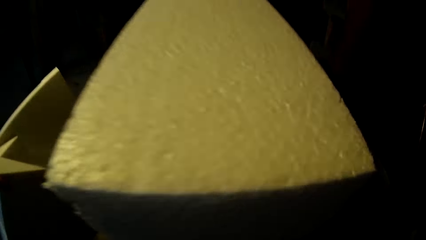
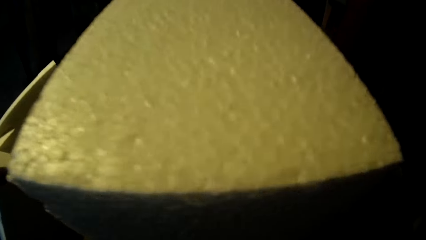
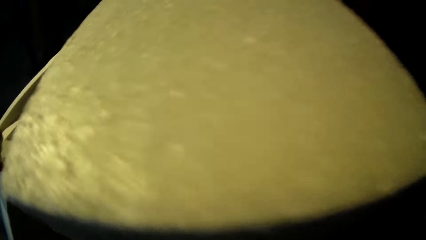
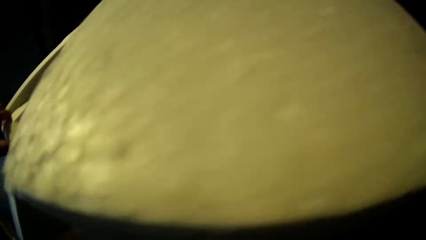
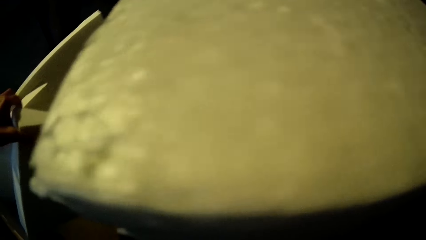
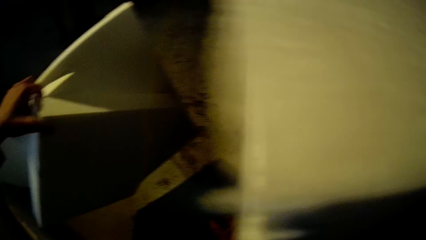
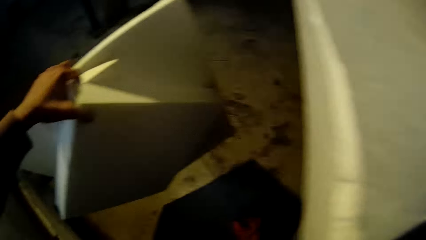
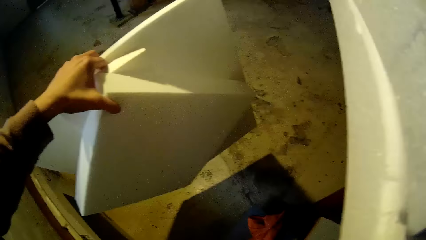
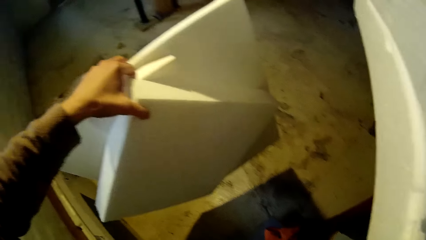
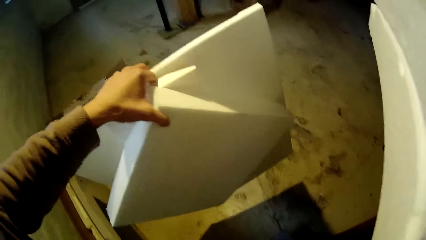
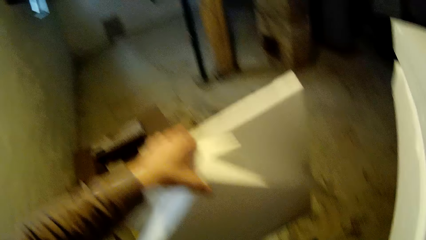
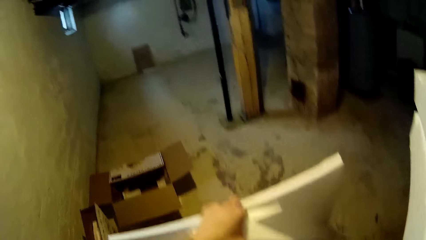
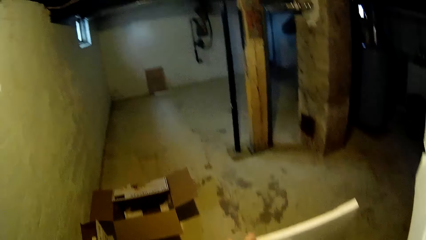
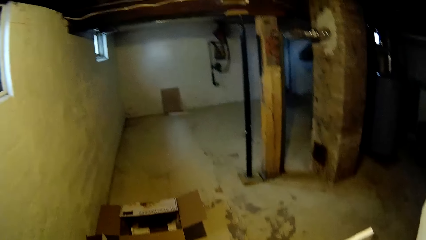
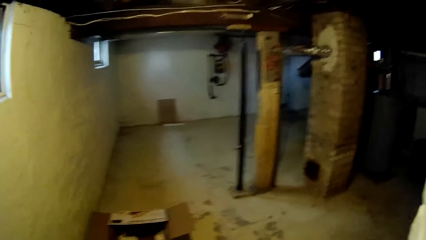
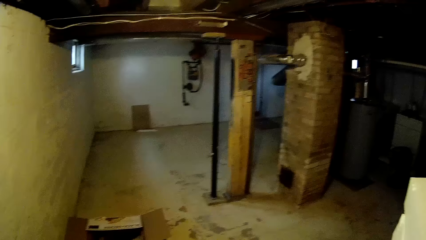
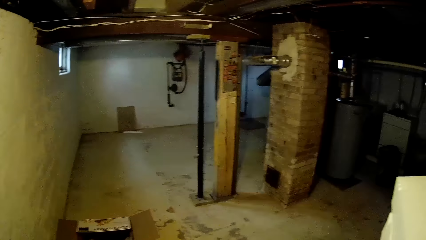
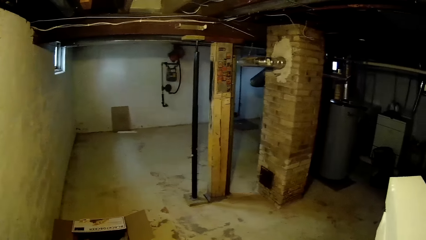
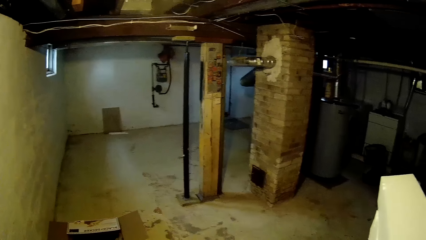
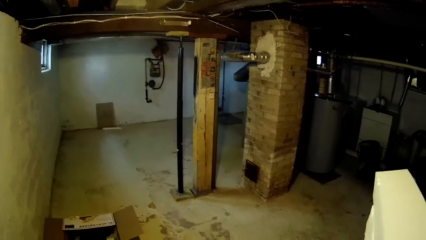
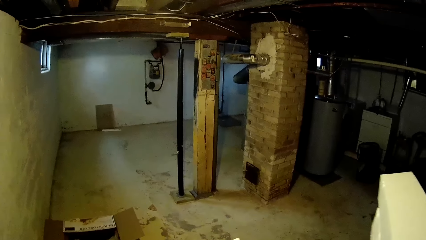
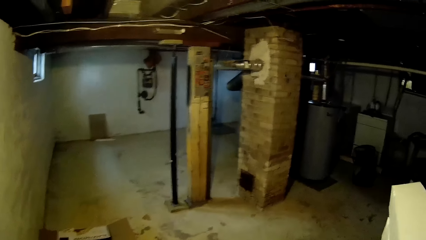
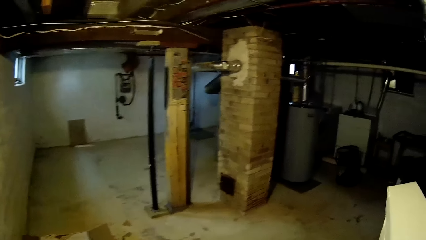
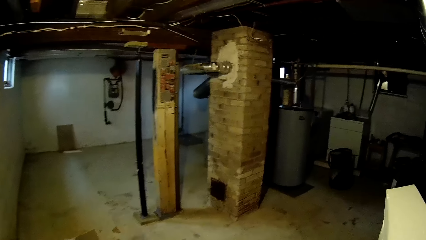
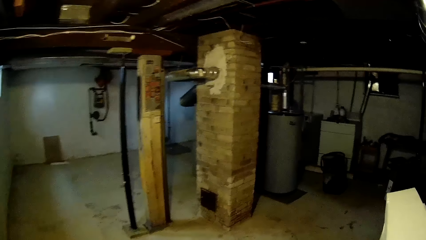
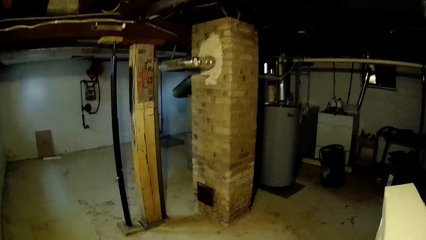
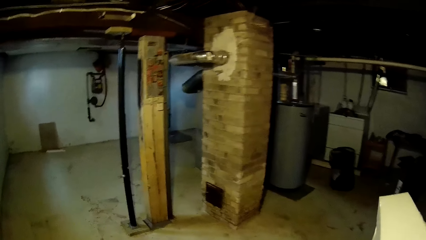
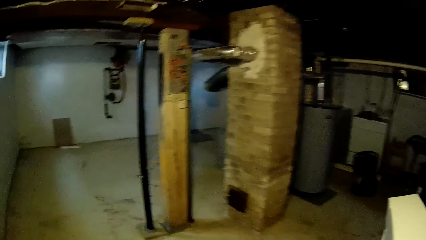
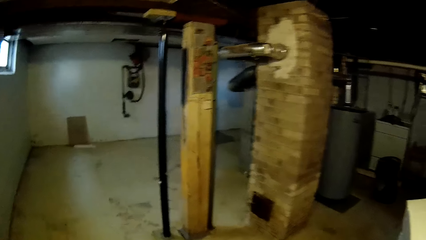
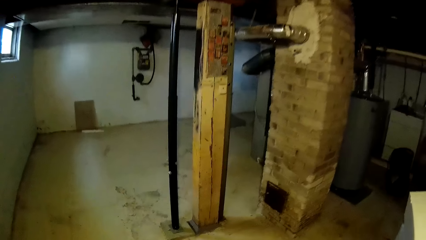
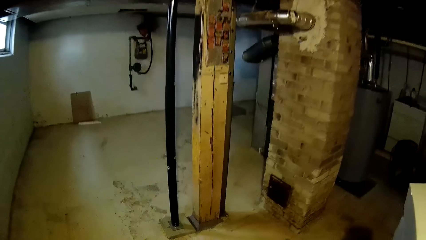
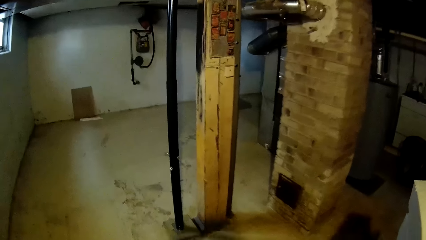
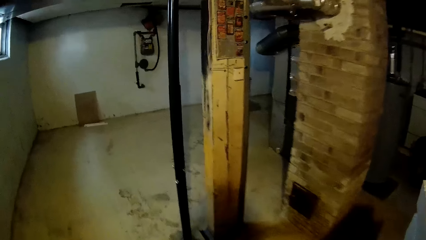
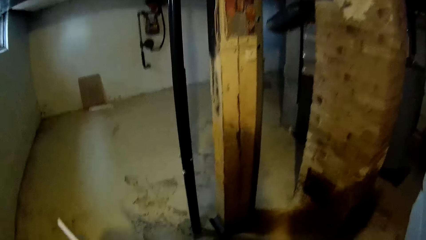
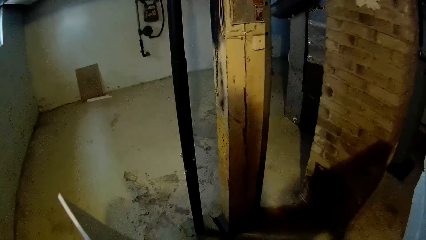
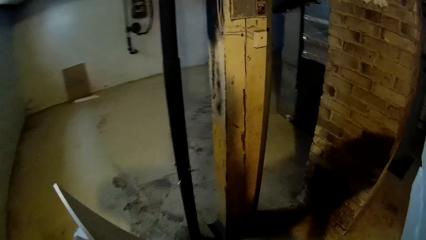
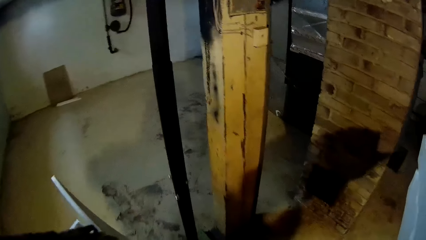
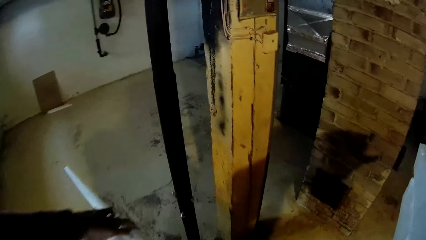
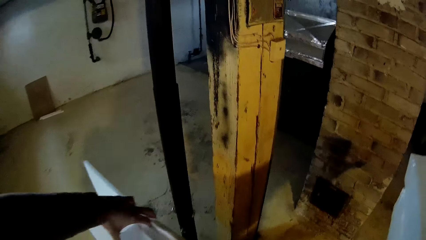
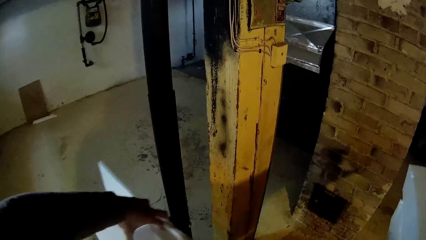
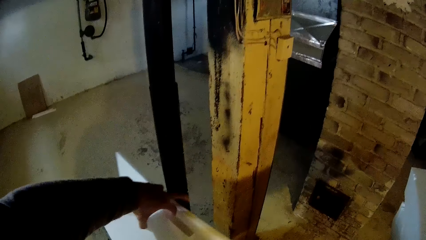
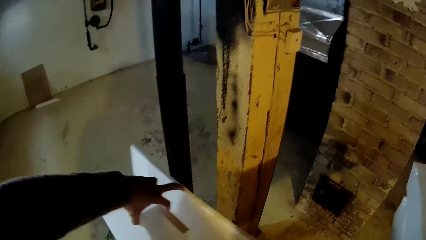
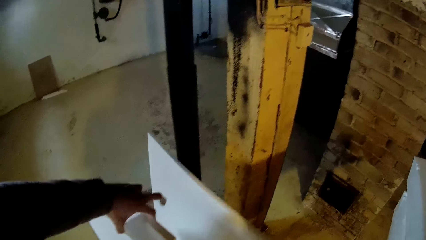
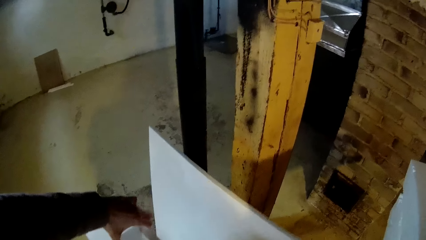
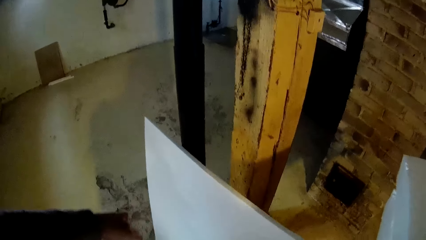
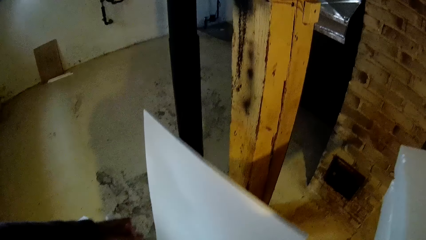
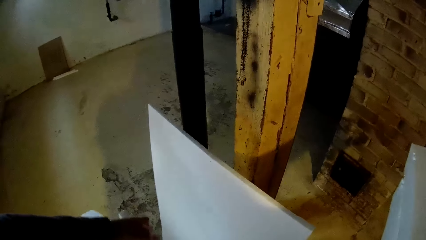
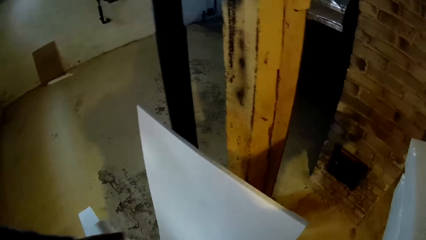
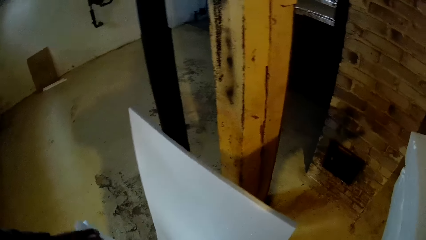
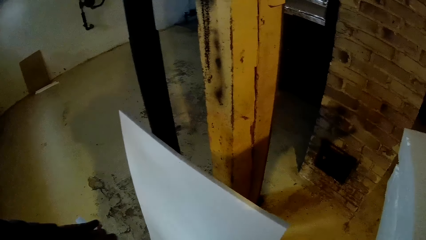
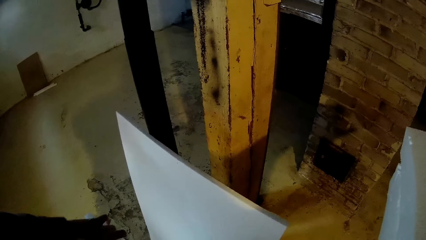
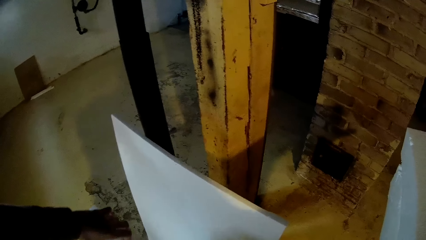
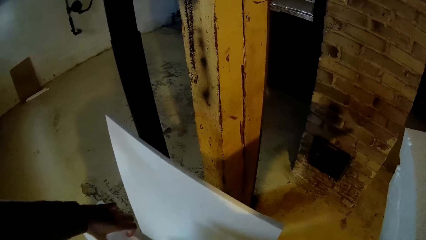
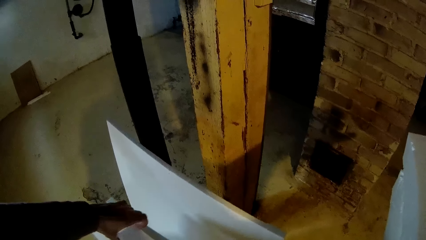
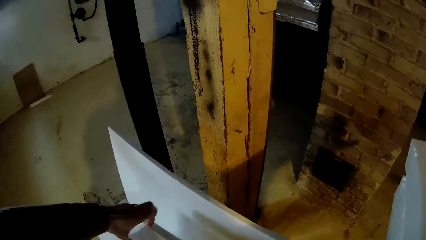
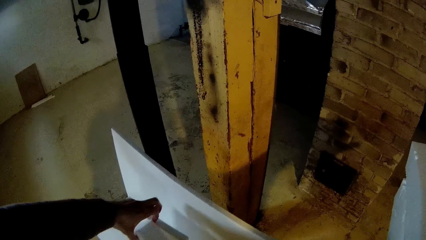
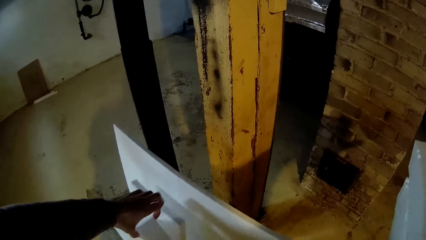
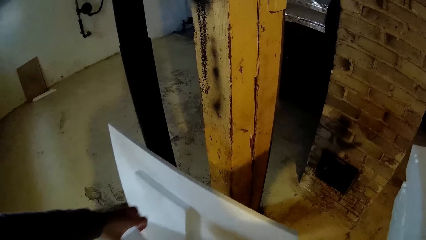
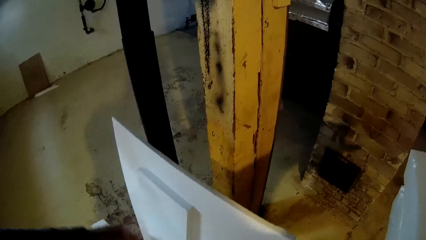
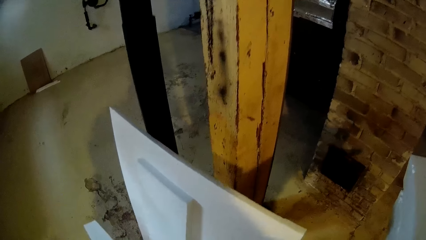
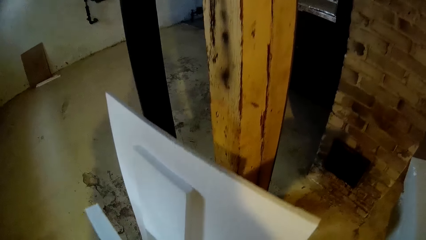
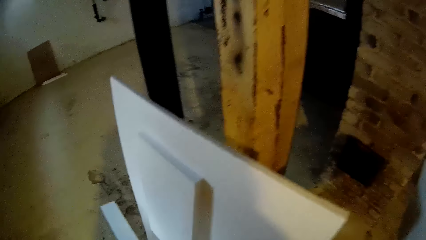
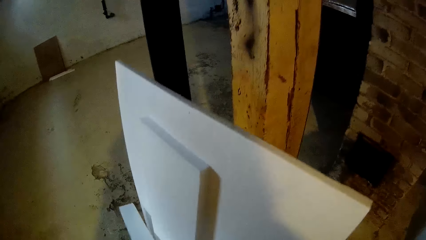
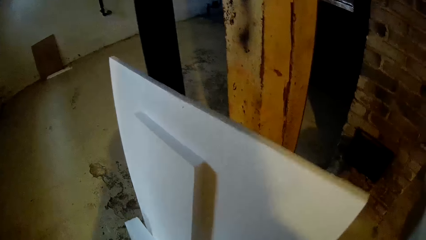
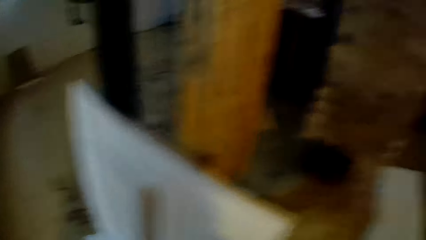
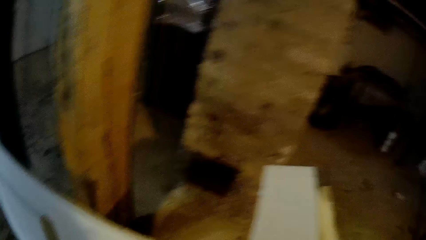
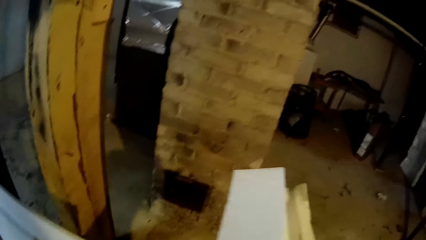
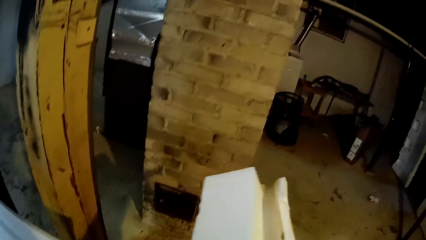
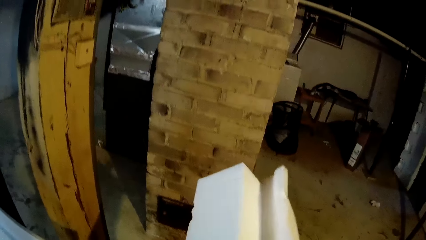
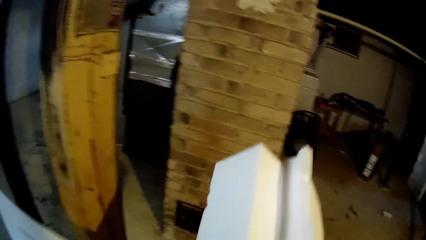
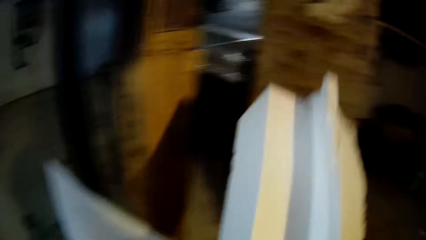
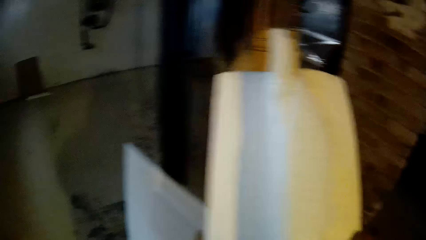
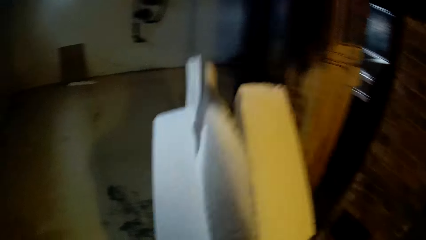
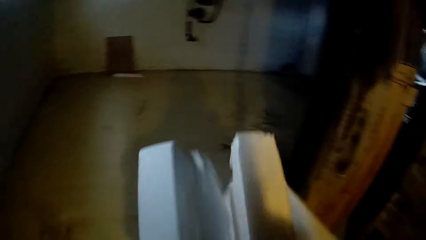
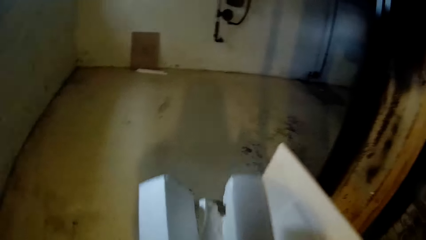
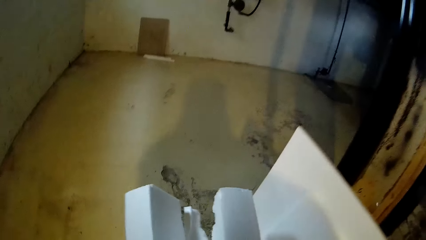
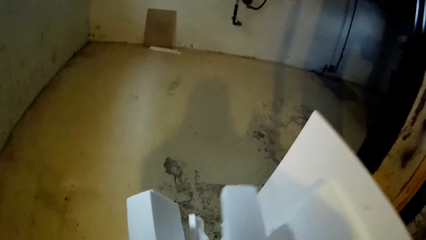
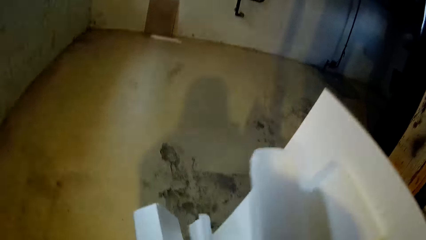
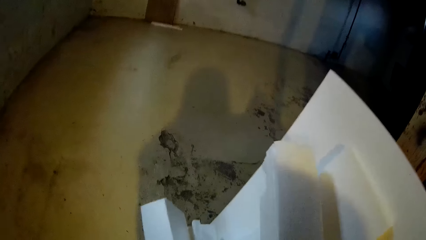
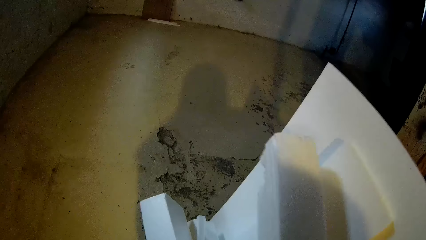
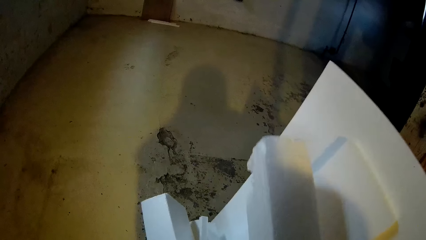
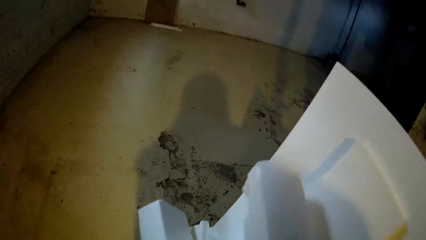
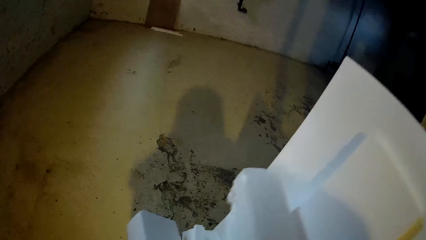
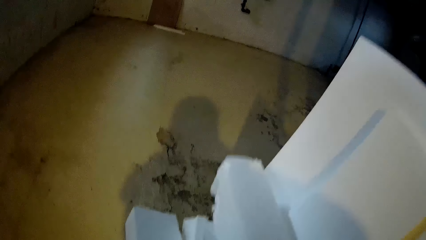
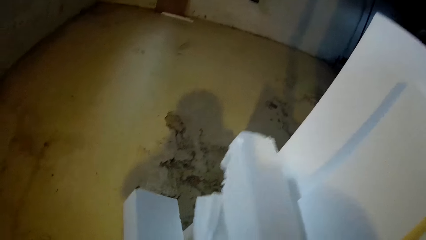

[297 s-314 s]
The camera wearer walks on the floor. She drops the foams in her left hand on the floor.
